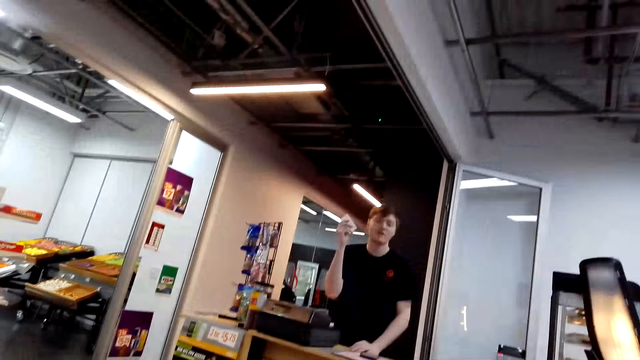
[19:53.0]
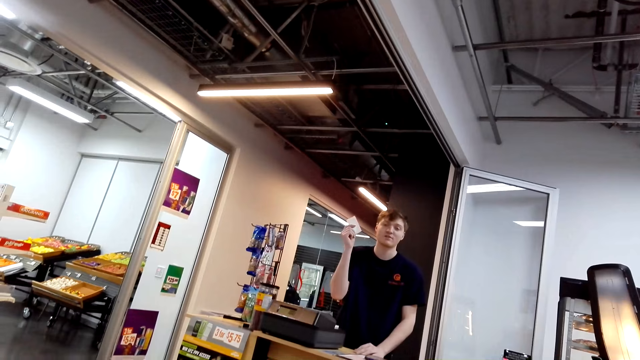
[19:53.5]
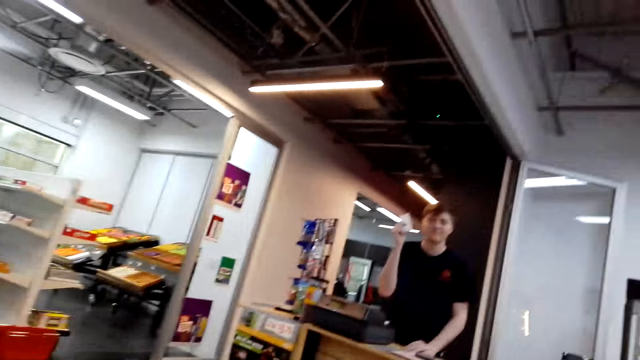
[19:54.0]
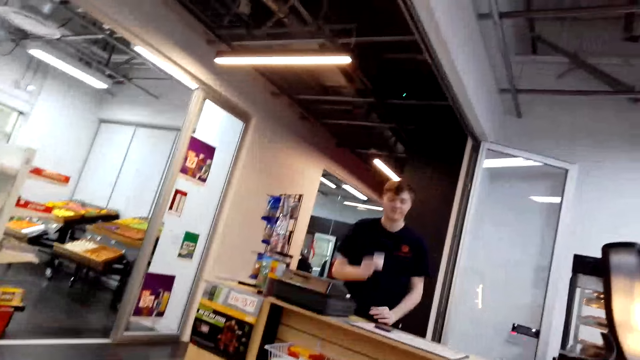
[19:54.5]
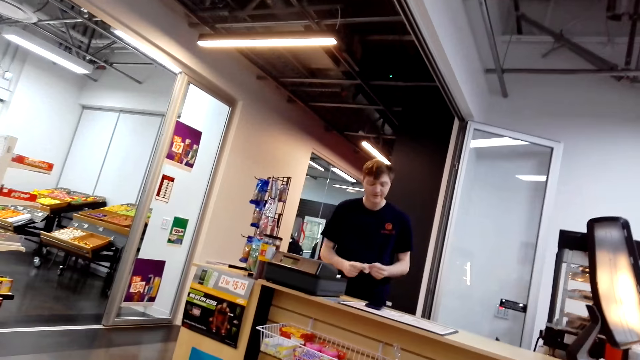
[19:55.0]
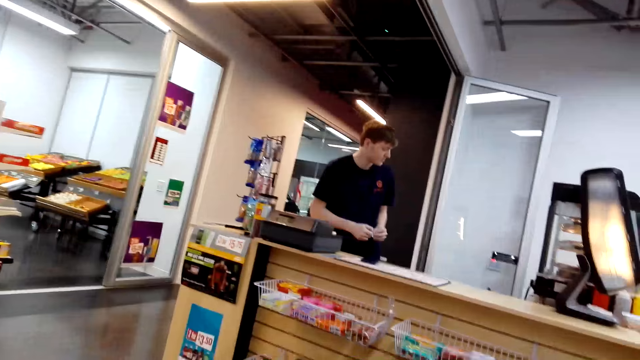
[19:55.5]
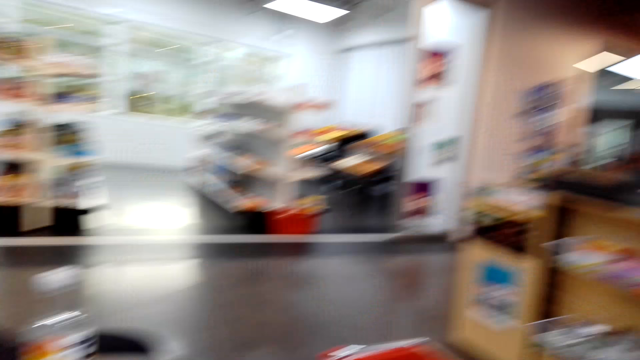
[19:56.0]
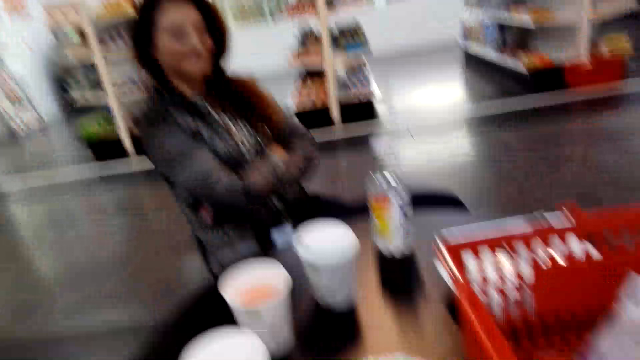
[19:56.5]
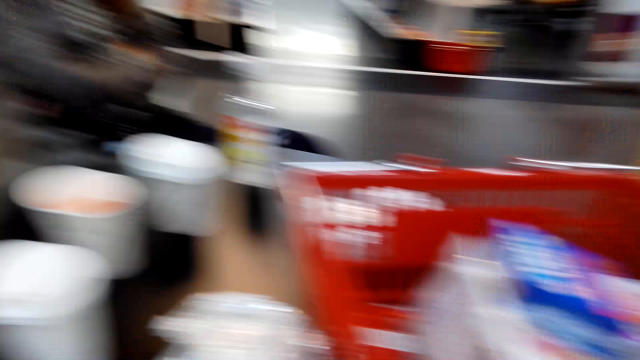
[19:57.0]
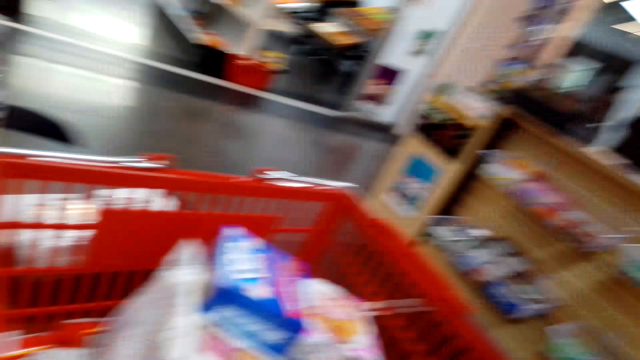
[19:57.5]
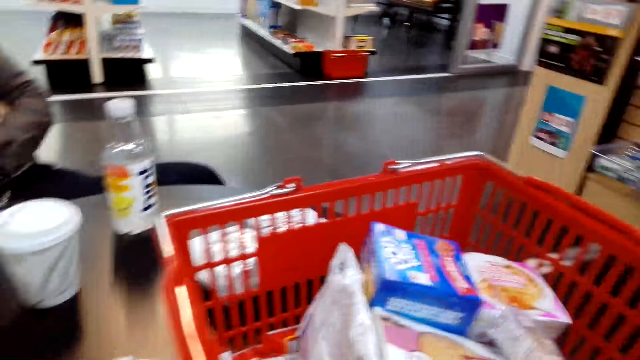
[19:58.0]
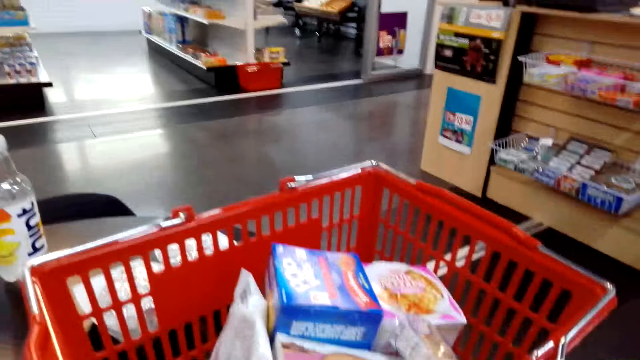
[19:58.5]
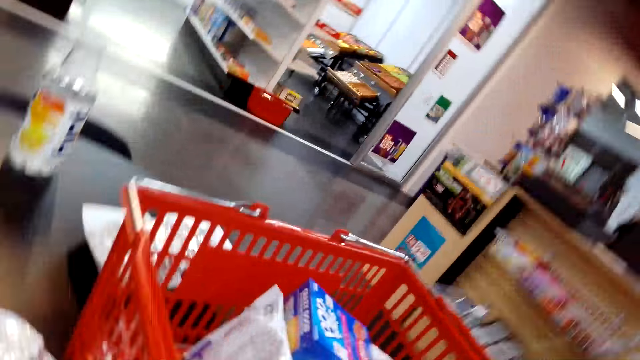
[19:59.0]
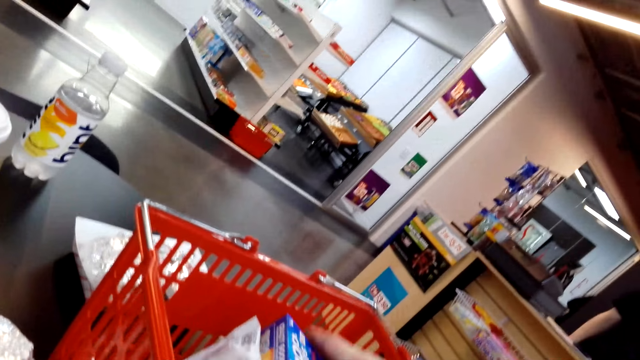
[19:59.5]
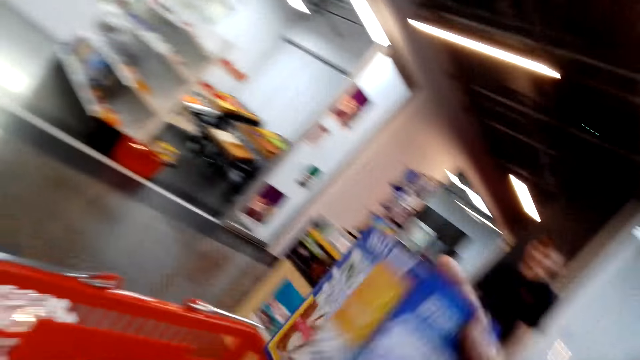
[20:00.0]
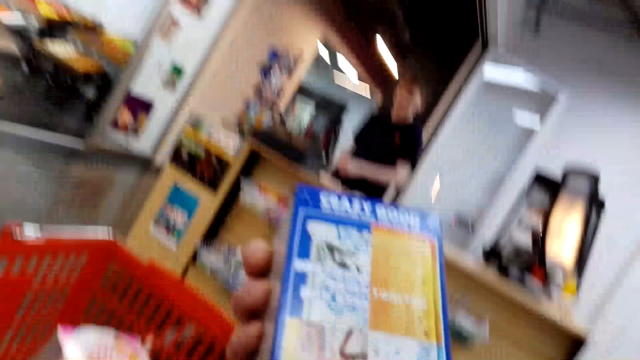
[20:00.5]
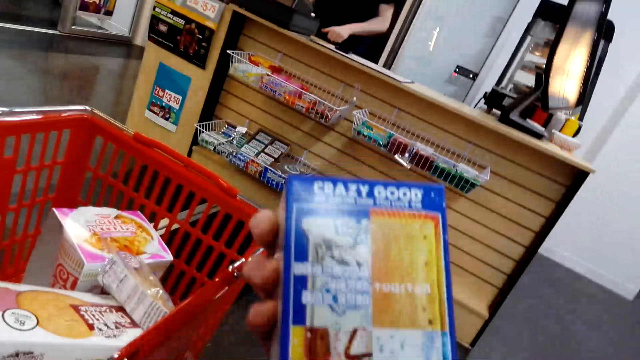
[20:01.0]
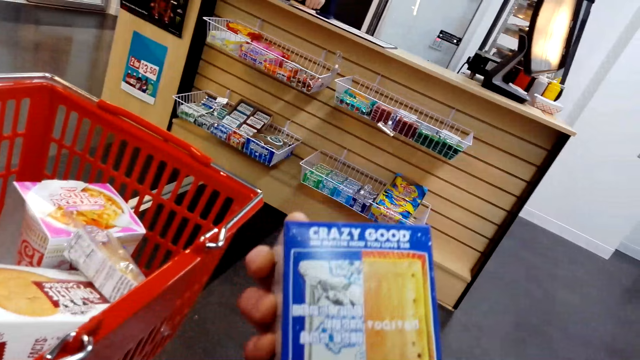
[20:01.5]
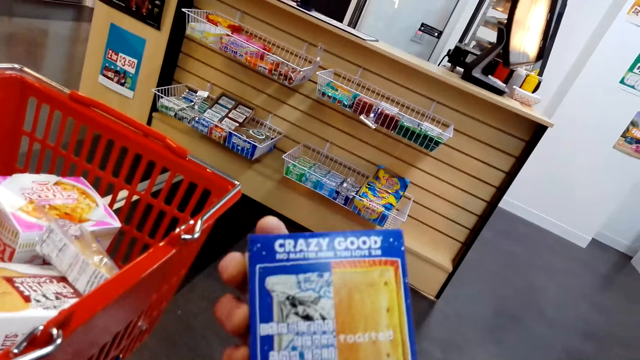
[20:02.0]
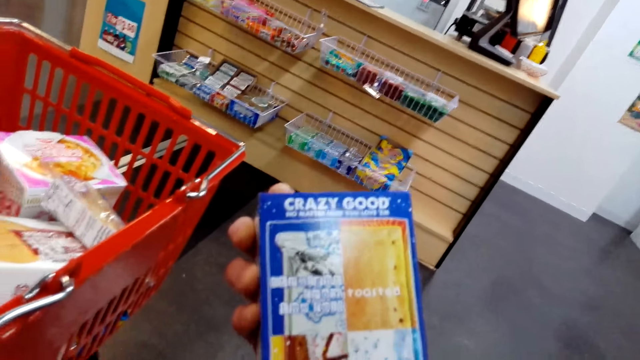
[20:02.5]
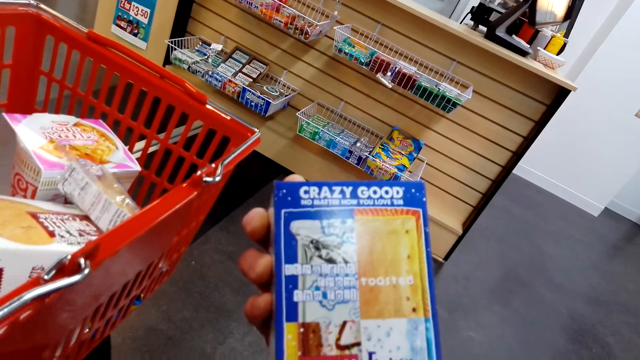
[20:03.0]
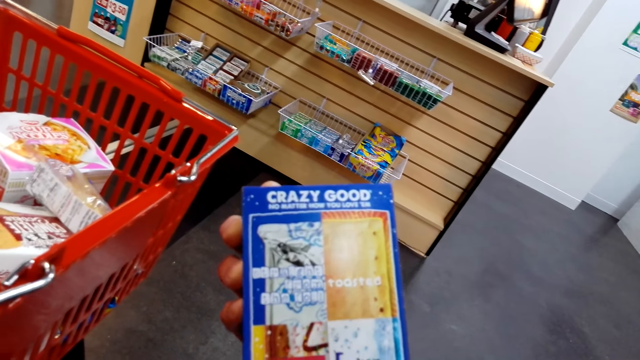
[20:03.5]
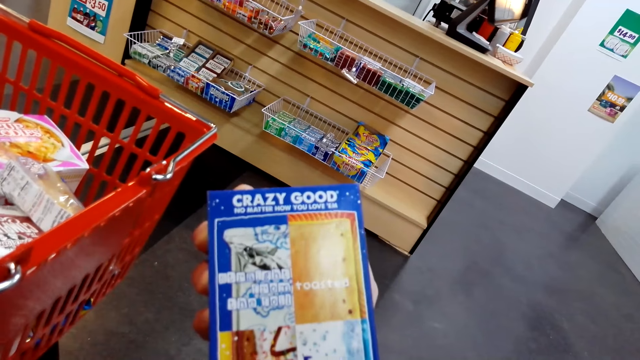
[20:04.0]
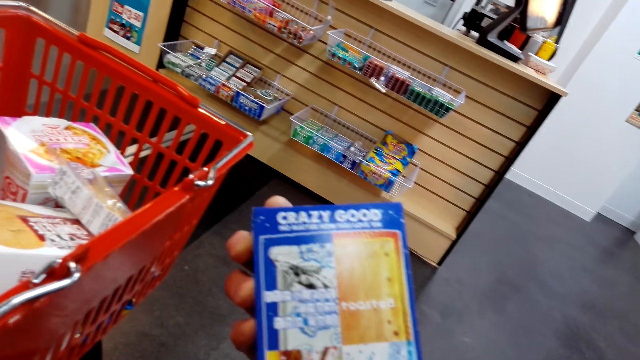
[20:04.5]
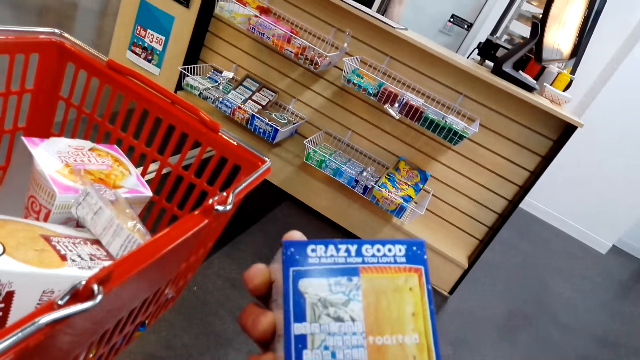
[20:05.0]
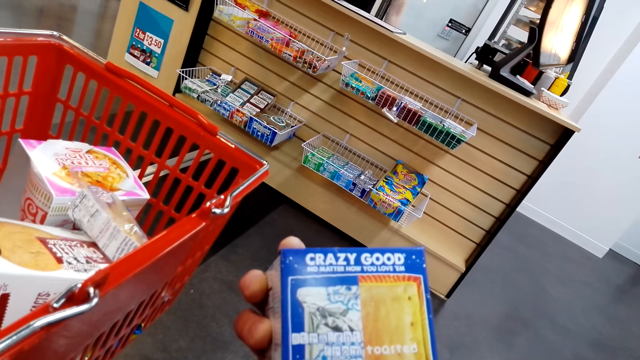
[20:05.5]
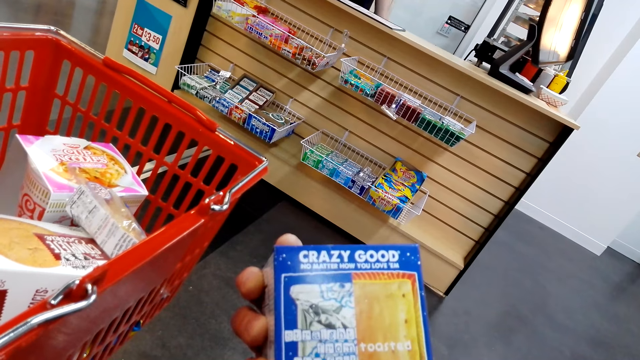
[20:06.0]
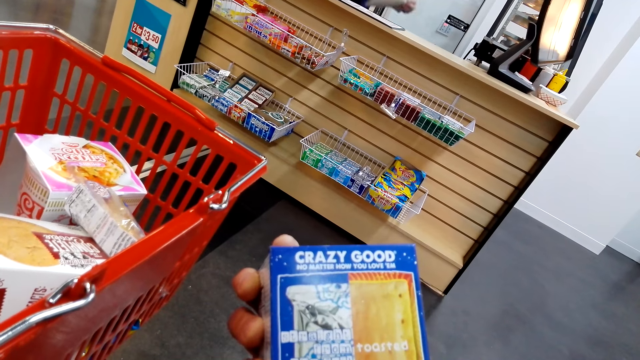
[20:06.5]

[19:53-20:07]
The camera wearer speaks to the cashier. The cashier holds the receipt. The camera wearer looks at items on the table. The cashier speaks to the camera wearer. The camera wearer speaks to the cashier. The cashier moves the hand to the cashier desk. The camera wearer picks up a box in the shopping basket. They look at the box and read details in the box.

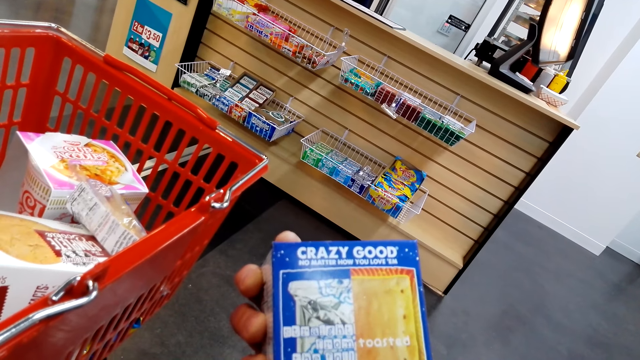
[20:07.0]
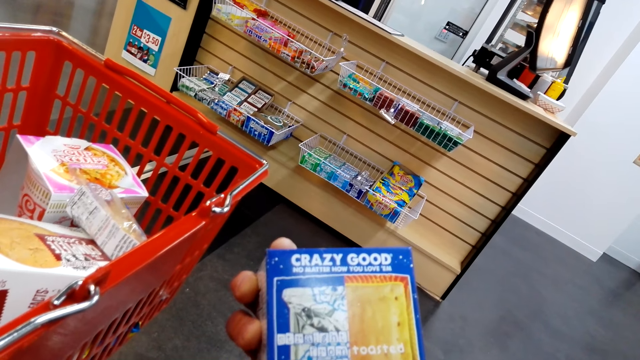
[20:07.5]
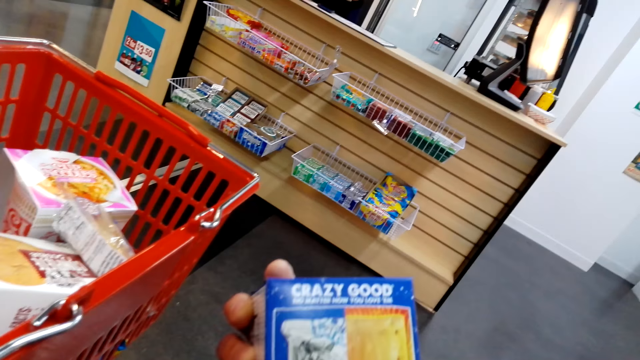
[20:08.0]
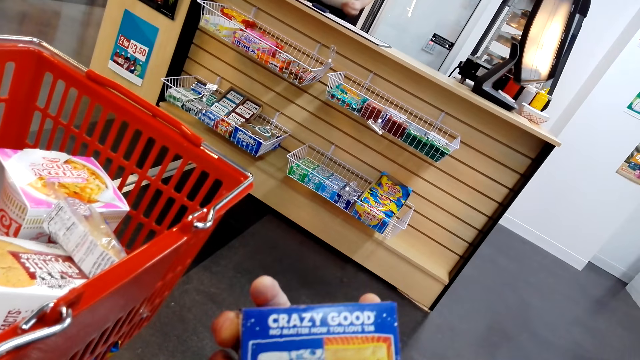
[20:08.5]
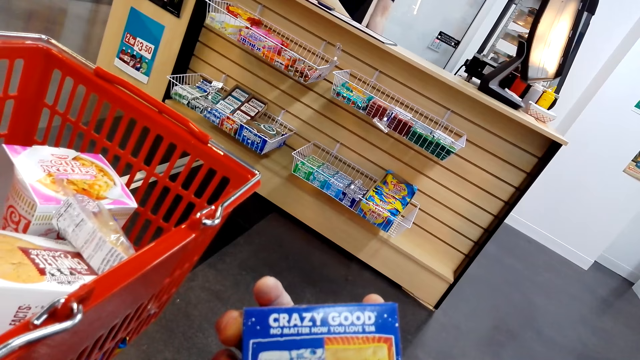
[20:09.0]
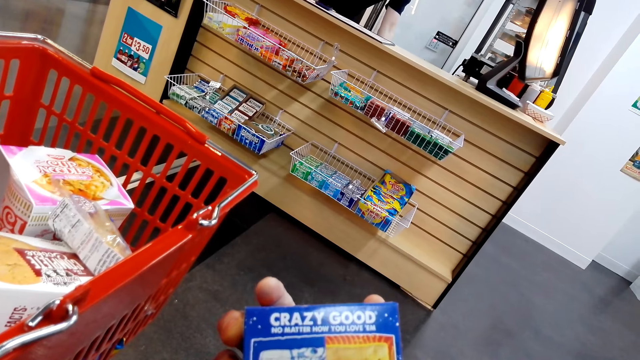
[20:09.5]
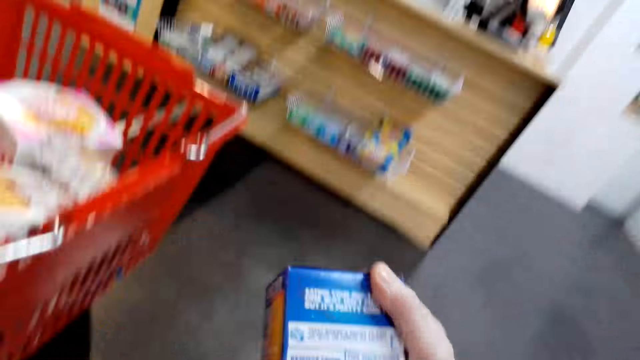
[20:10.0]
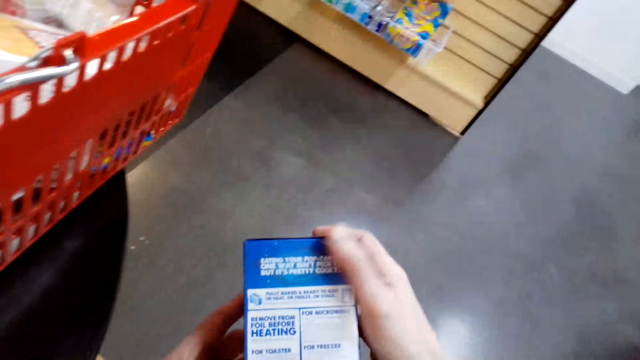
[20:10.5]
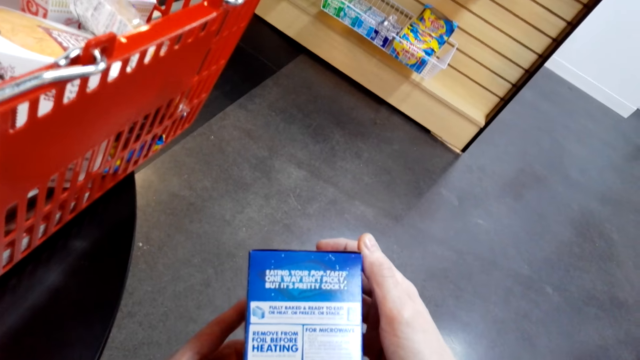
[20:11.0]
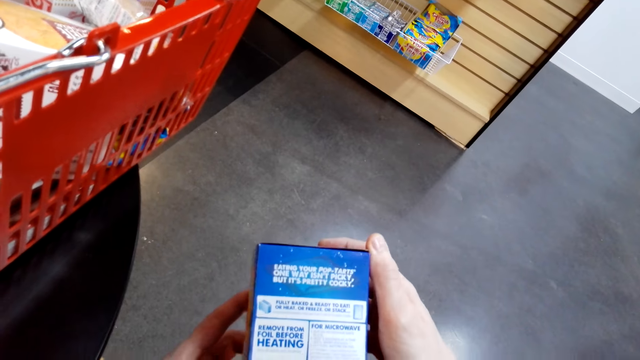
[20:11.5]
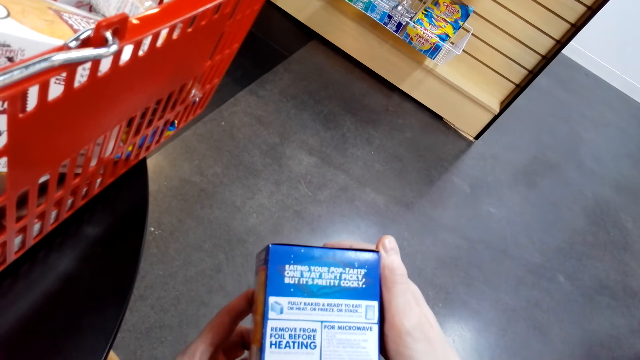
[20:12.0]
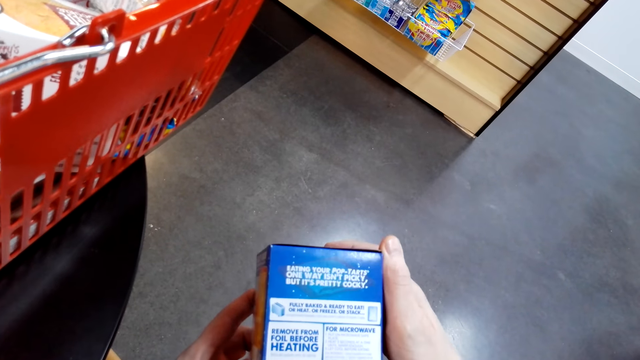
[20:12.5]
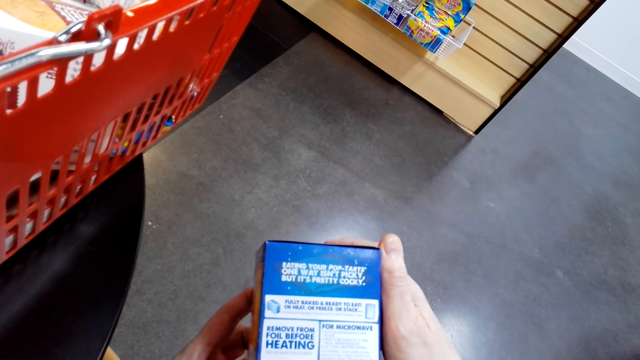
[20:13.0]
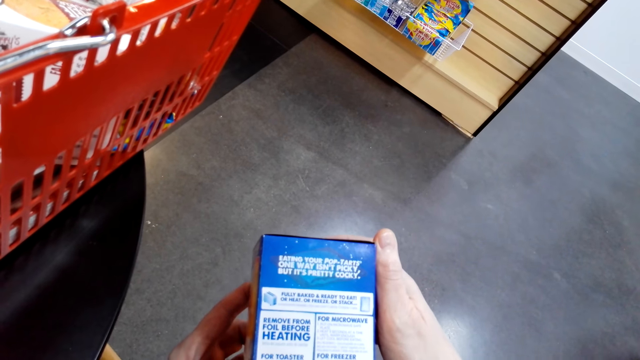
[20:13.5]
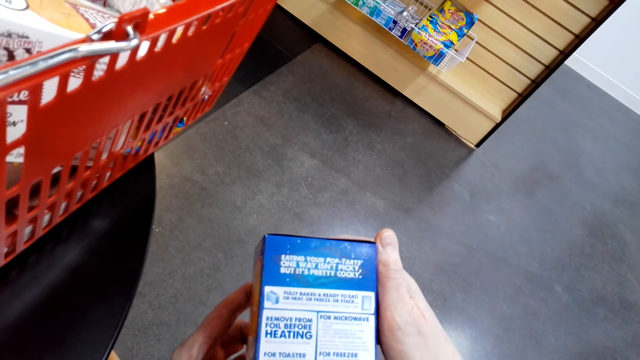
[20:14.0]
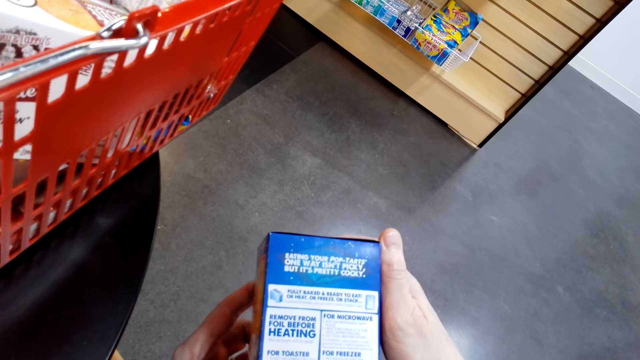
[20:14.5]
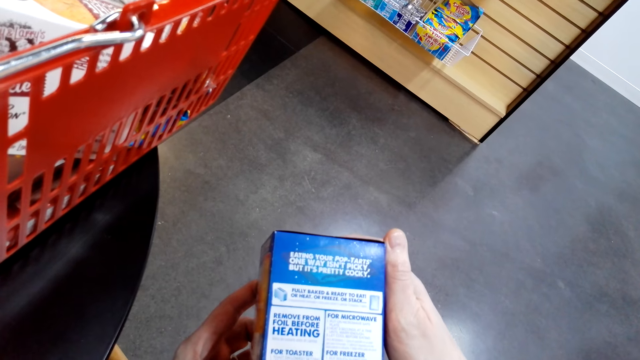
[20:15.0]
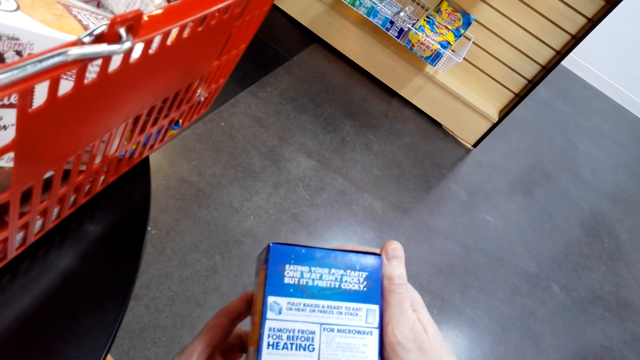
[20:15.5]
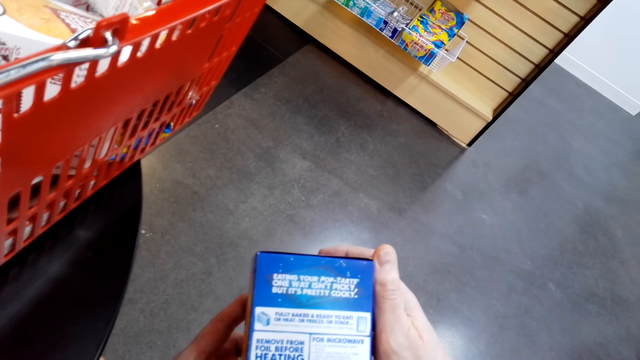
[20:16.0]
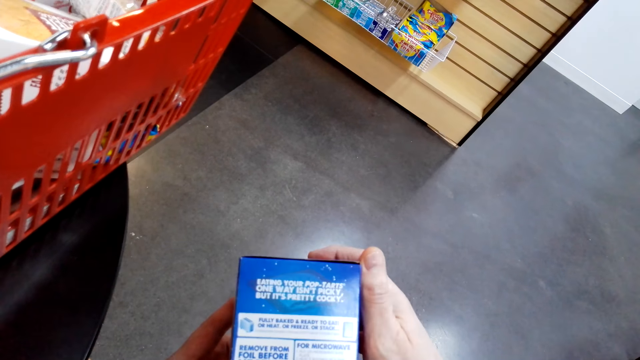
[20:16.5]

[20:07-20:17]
The camera wearer holds the box of something, turns the box and reads details in the box.
